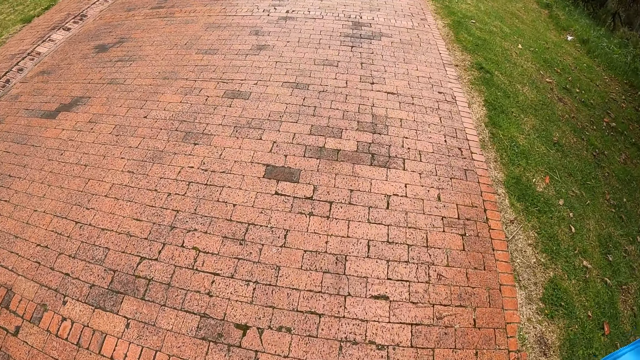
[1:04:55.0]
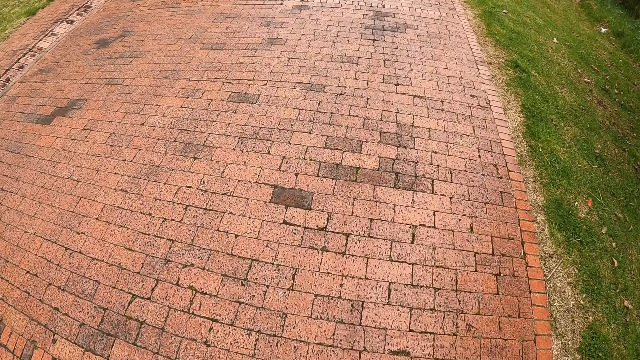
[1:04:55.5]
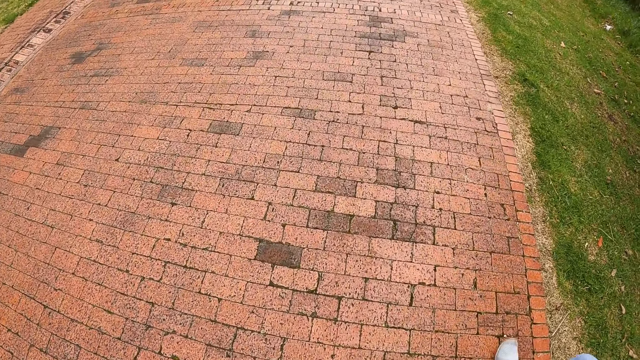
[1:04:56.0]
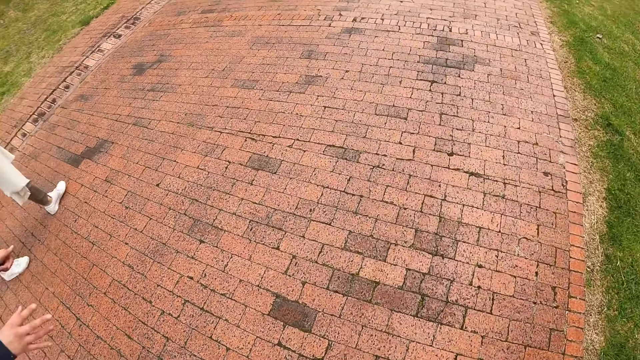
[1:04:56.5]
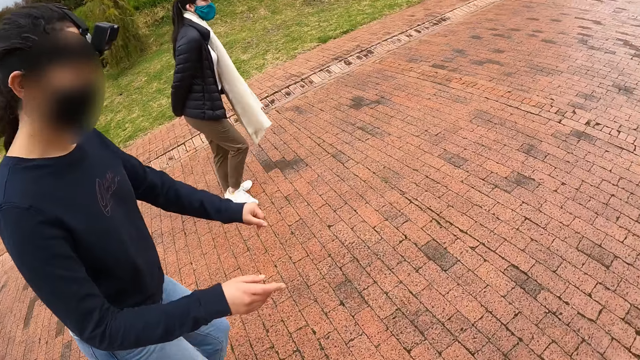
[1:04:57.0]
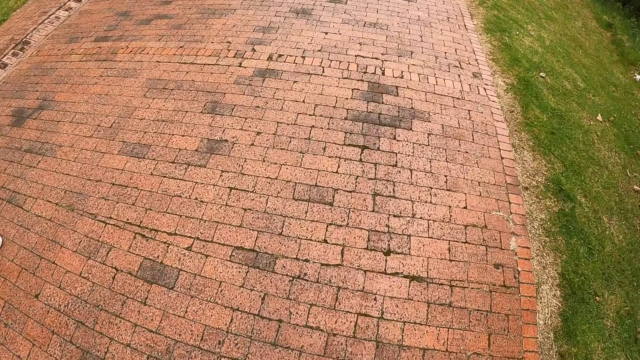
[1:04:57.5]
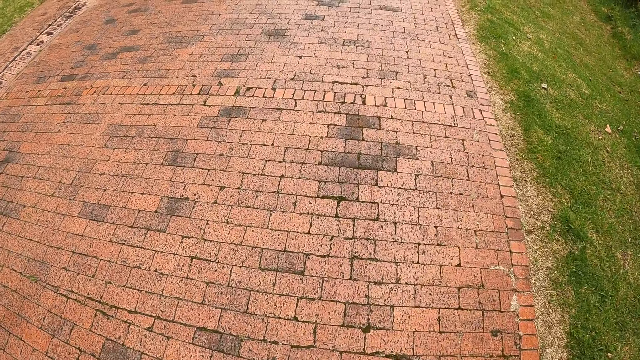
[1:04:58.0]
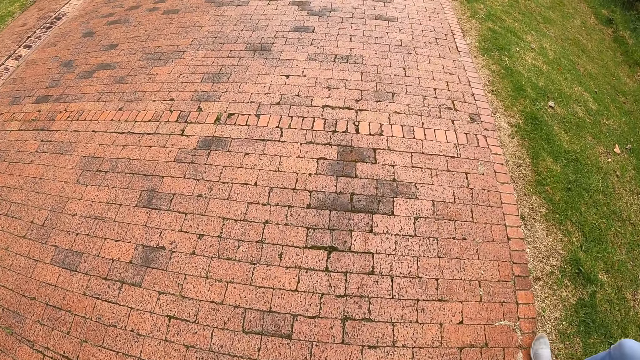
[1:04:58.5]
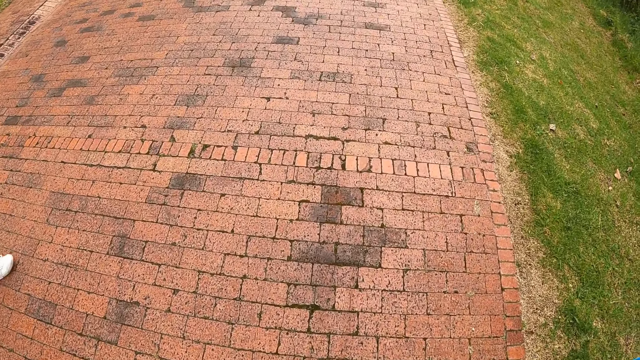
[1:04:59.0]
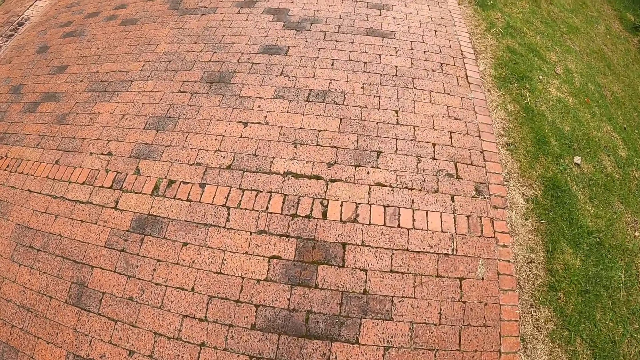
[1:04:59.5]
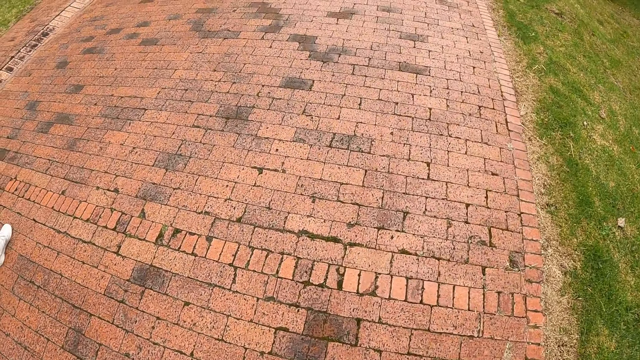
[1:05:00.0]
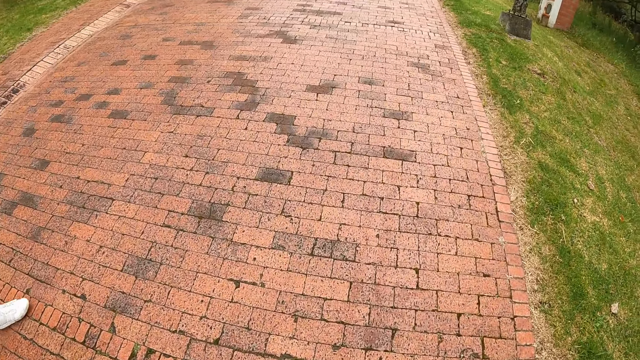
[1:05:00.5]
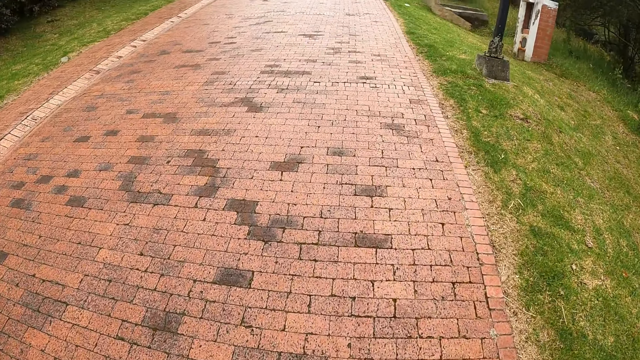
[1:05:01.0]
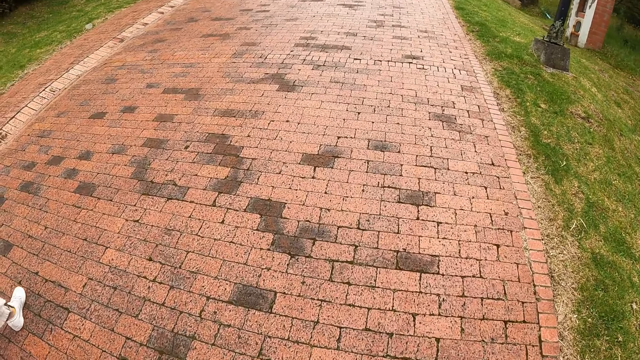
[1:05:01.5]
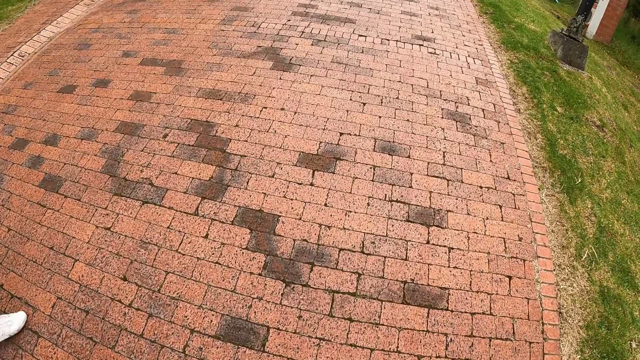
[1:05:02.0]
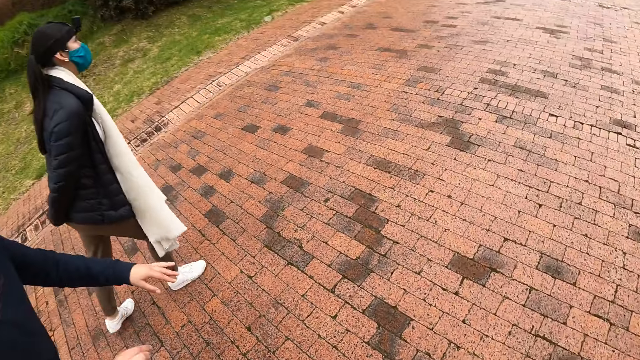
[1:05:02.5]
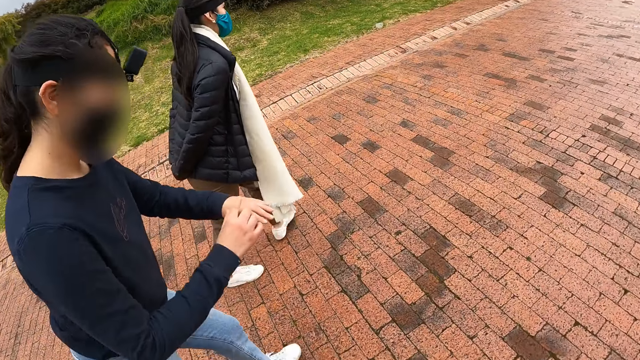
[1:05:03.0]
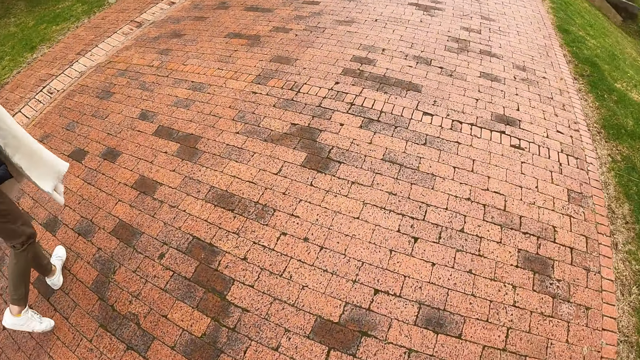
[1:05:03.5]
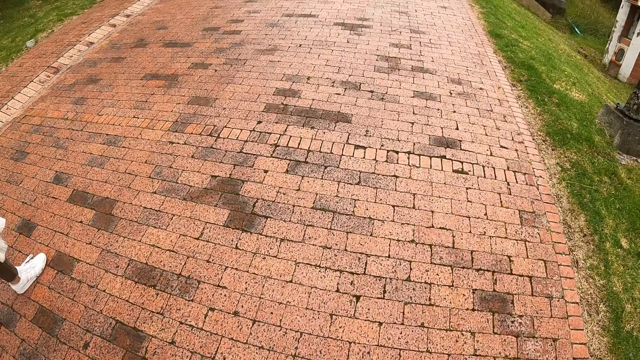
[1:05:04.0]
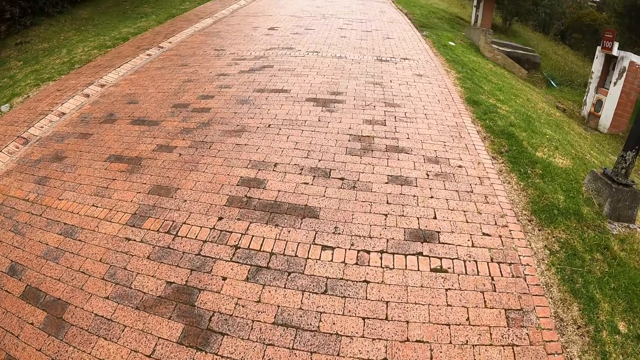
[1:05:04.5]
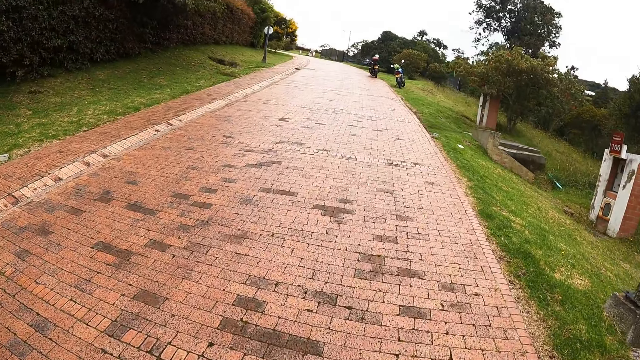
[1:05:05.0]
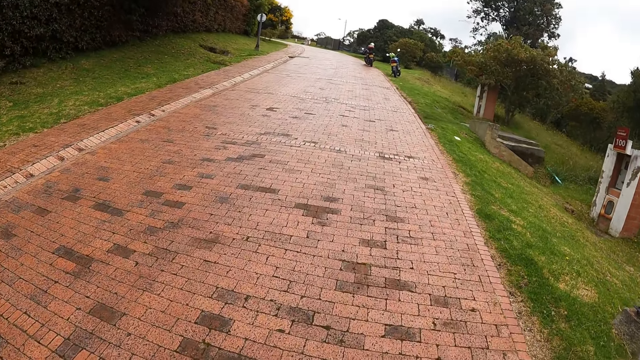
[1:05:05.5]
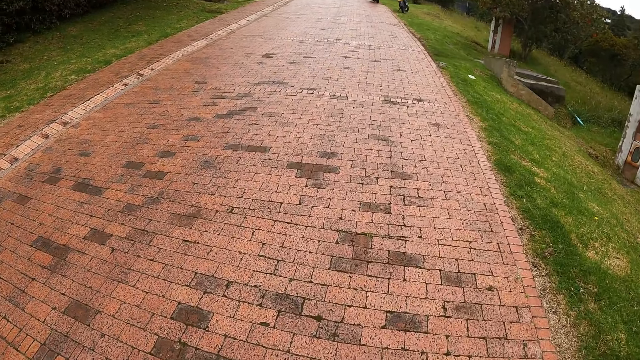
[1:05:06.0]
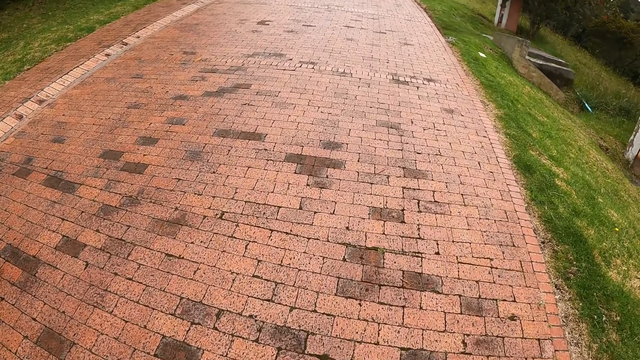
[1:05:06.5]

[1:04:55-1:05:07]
A woman makes a gesture with her hands. The woman makes a gesture with her hands again.

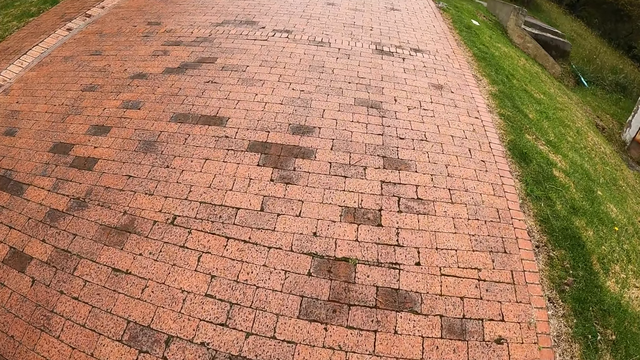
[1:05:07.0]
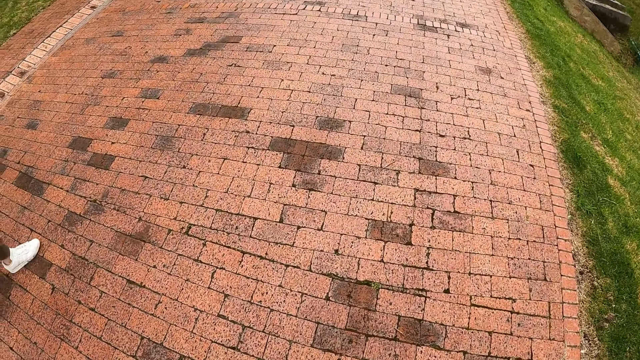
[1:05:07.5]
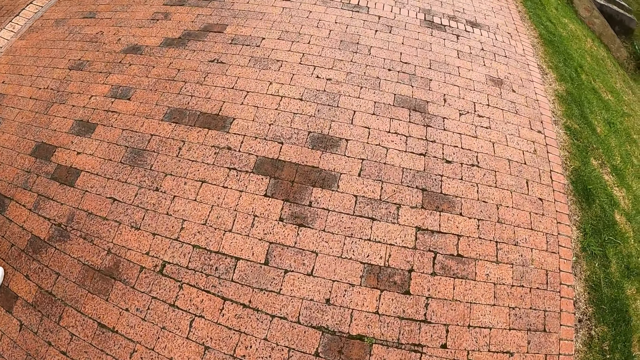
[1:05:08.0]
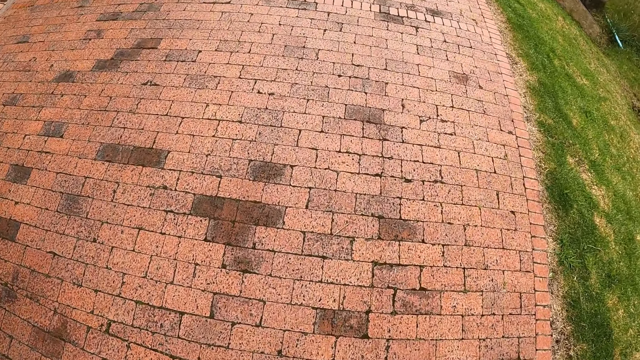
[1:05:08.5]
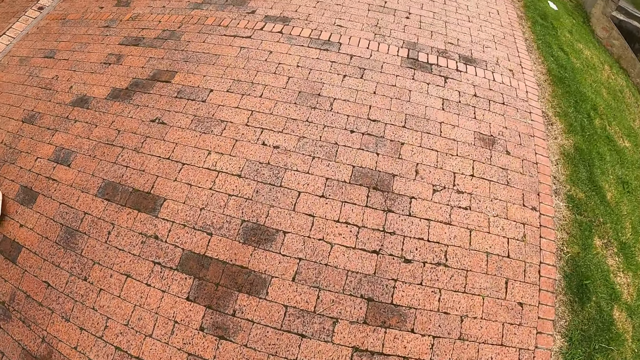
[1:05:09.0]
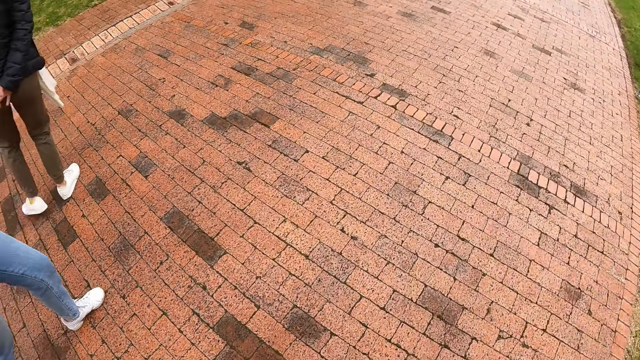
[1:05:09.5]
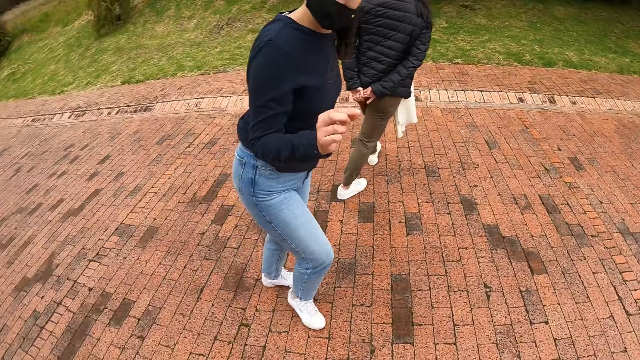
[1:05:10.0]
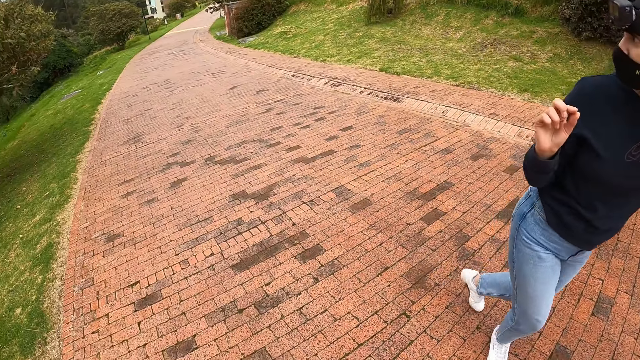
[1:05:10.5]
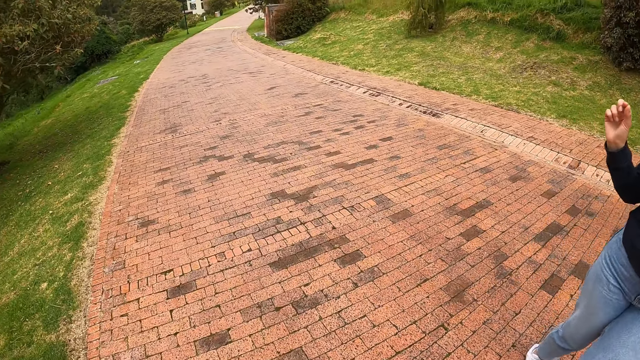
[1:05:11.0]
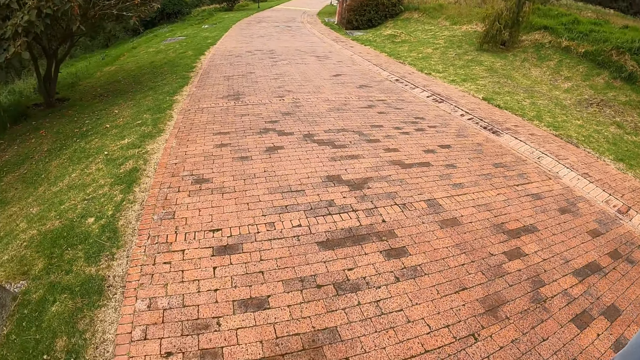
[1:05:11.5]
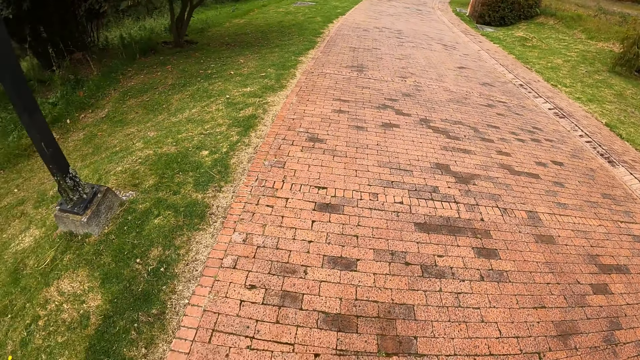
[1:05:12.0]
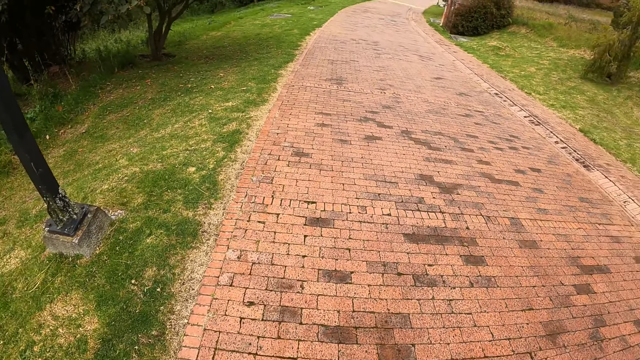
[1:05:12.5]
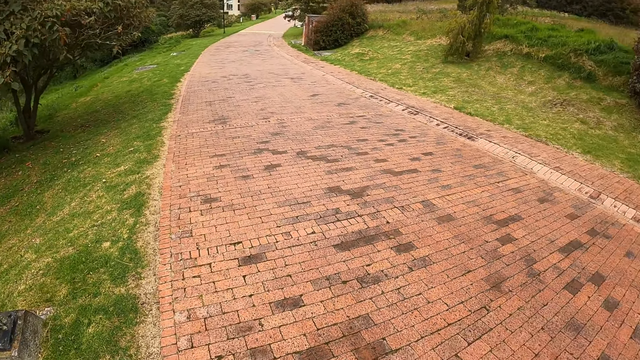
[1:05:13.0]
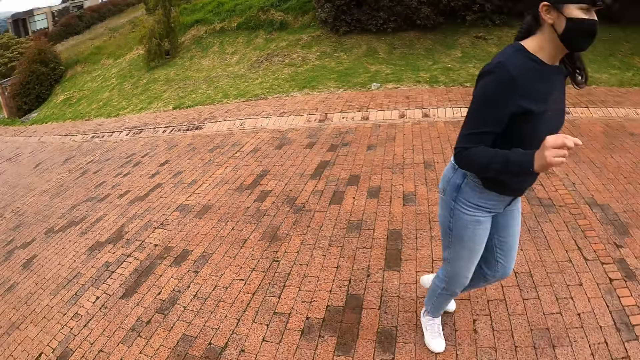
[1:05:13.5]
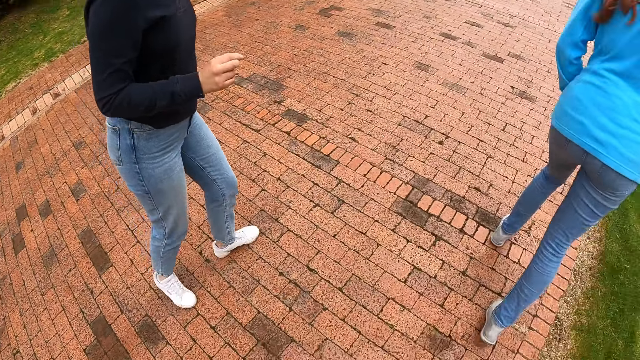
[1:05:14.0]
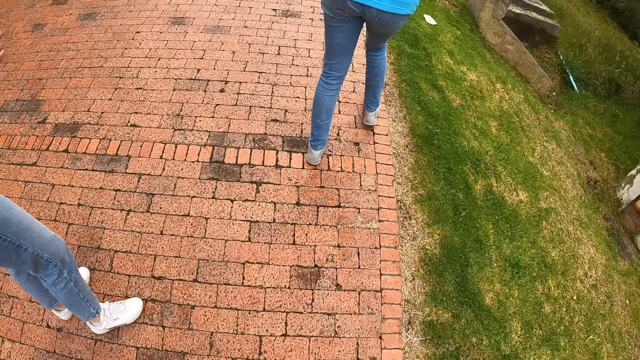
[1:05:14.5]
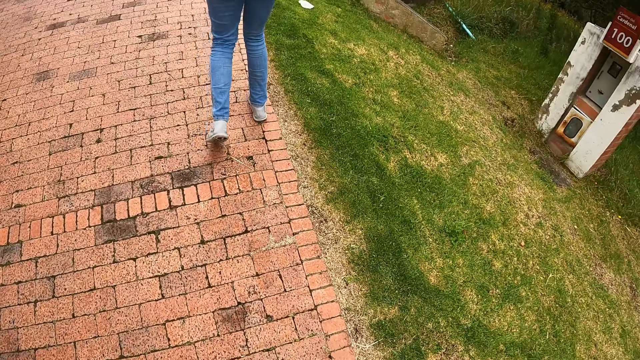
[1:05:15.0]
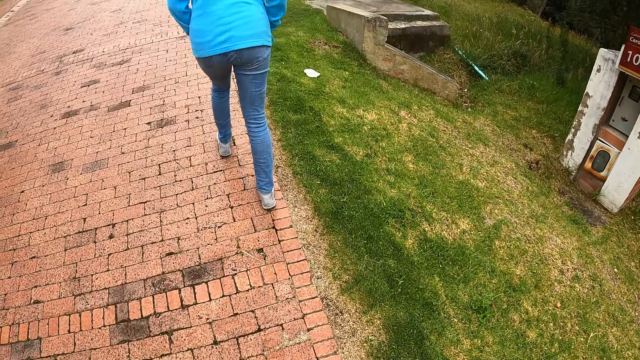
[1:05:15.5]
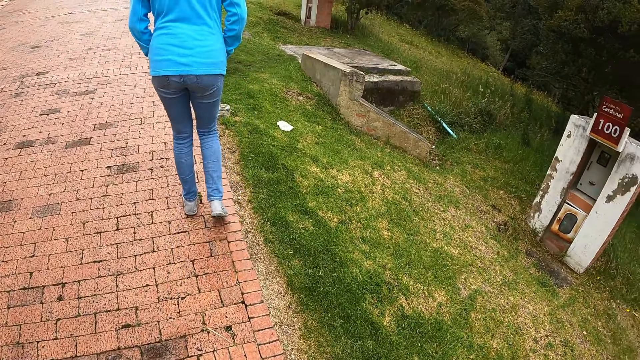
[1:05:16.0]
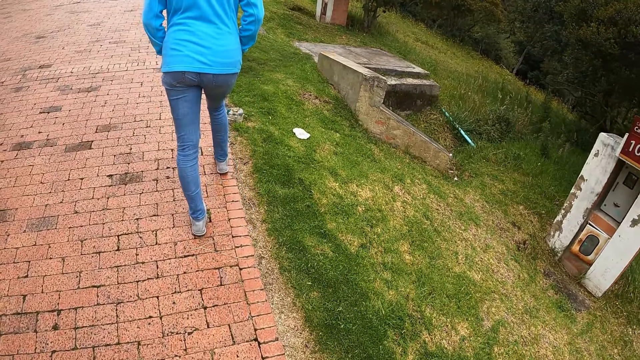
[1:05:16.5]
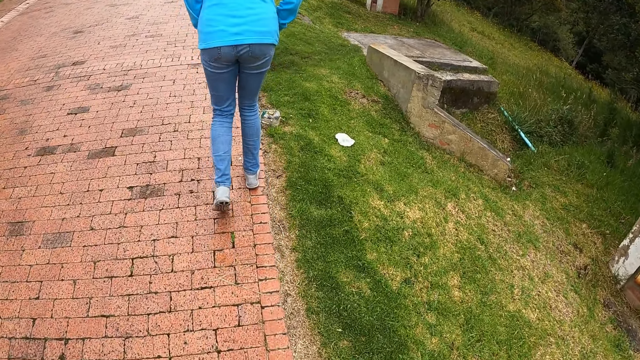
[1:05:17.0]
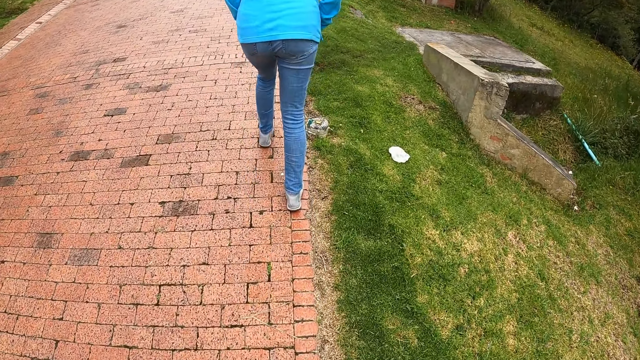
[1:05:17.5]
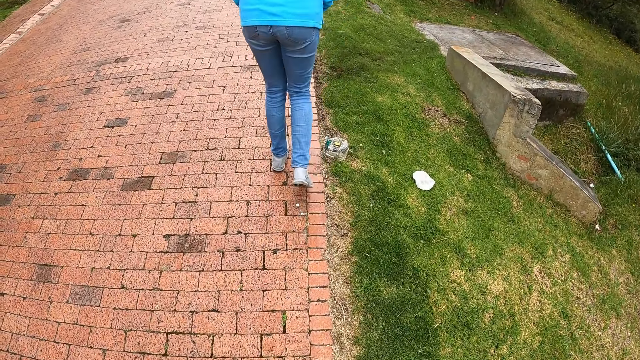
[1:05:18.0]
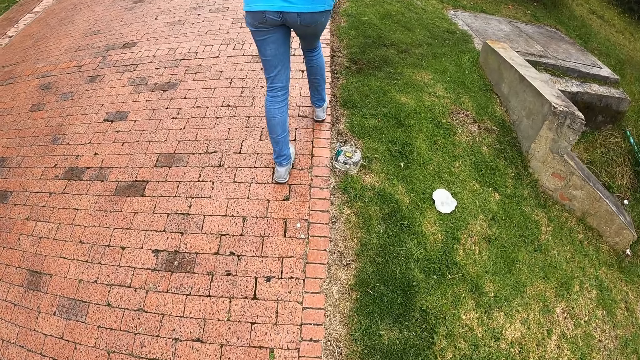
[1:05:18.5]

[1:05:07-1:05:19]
The woman makes a gesture with her right hand.
